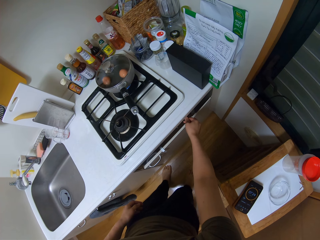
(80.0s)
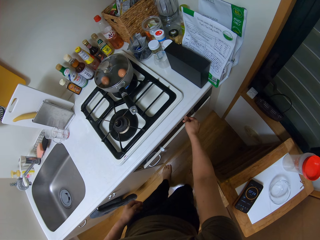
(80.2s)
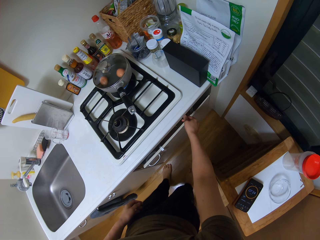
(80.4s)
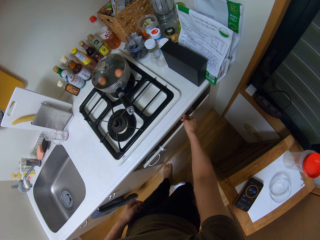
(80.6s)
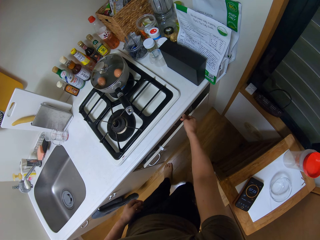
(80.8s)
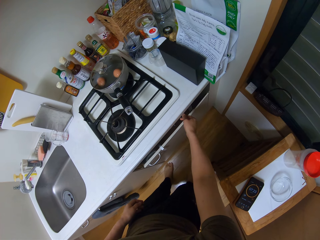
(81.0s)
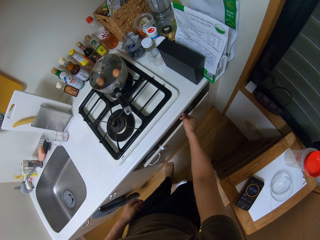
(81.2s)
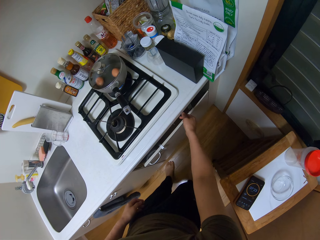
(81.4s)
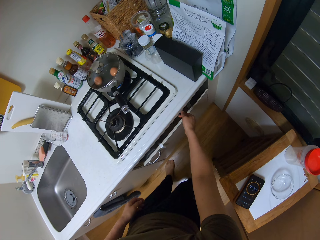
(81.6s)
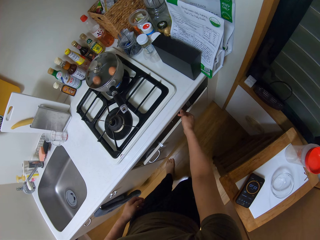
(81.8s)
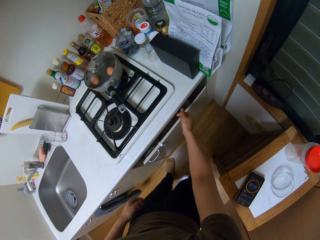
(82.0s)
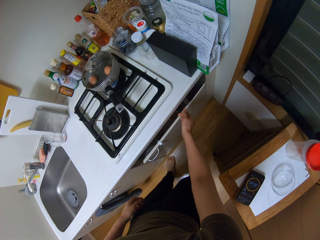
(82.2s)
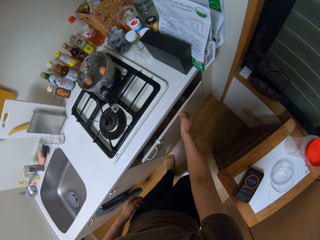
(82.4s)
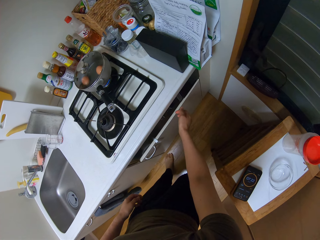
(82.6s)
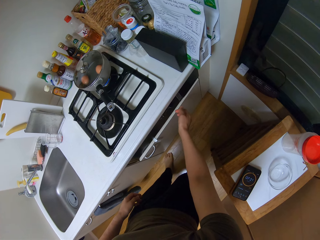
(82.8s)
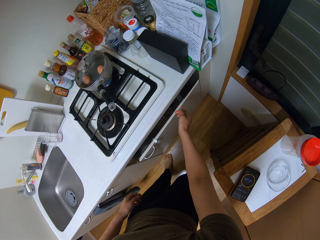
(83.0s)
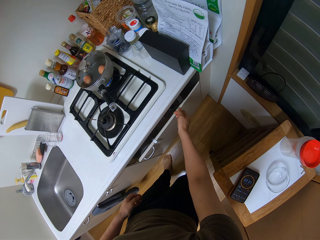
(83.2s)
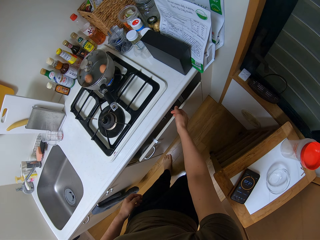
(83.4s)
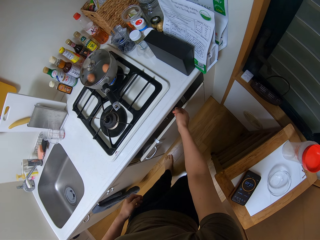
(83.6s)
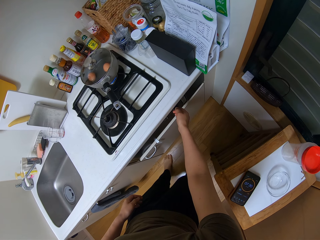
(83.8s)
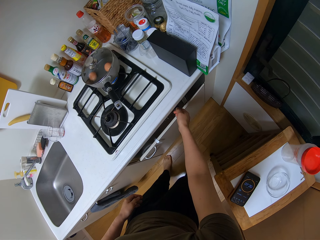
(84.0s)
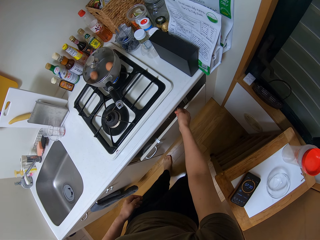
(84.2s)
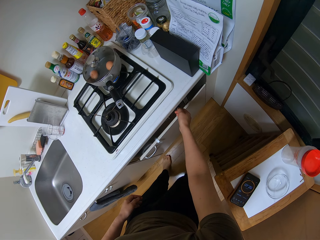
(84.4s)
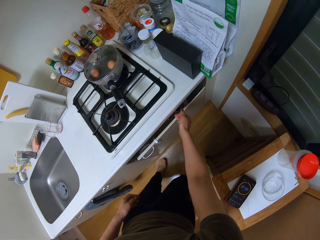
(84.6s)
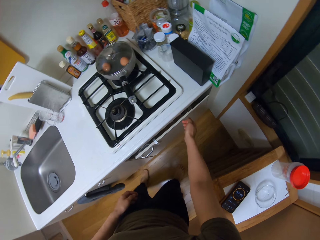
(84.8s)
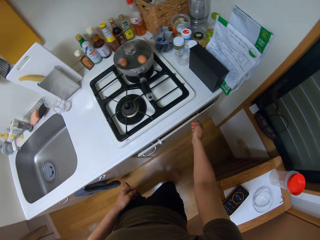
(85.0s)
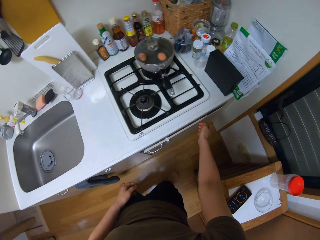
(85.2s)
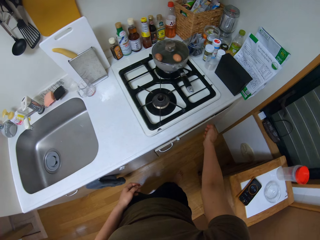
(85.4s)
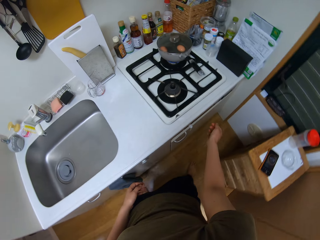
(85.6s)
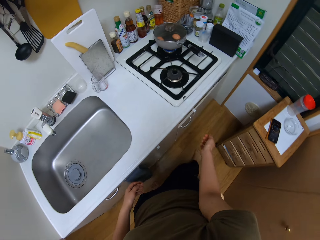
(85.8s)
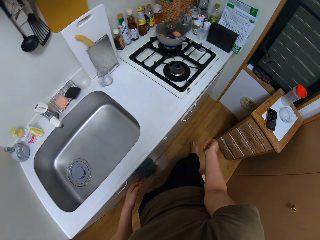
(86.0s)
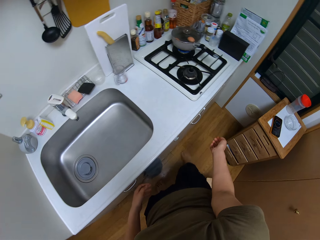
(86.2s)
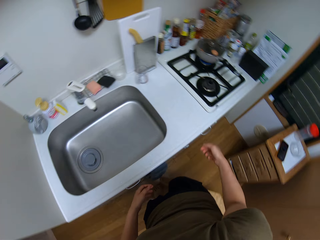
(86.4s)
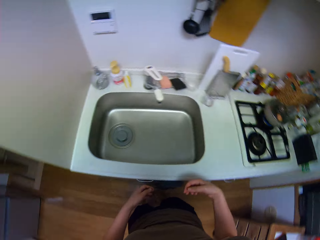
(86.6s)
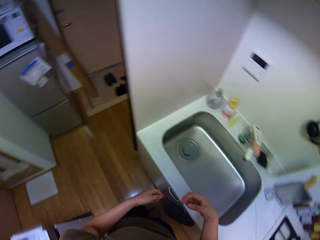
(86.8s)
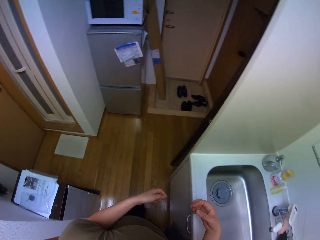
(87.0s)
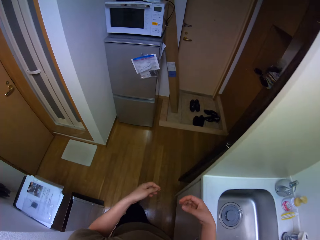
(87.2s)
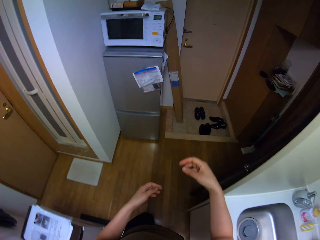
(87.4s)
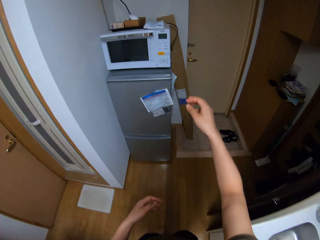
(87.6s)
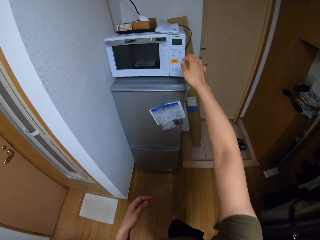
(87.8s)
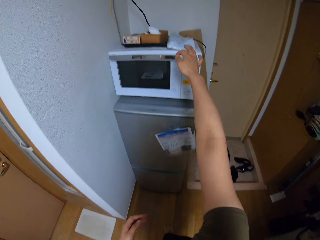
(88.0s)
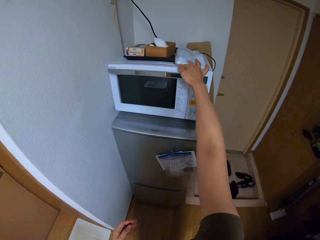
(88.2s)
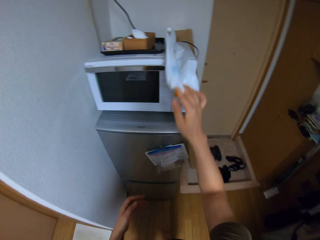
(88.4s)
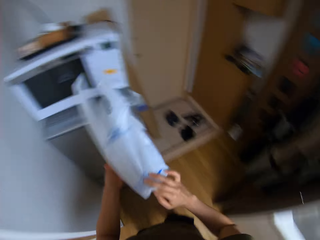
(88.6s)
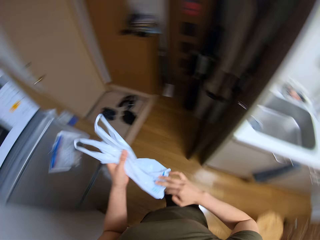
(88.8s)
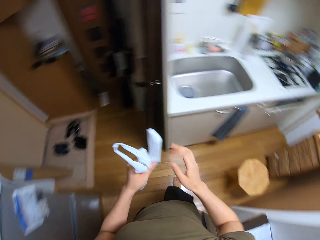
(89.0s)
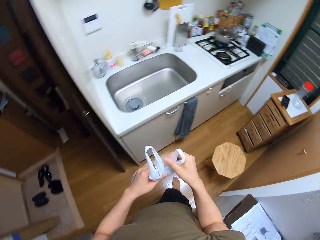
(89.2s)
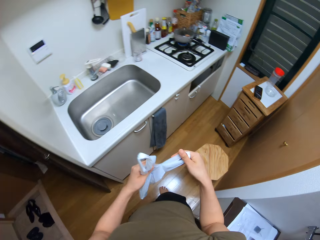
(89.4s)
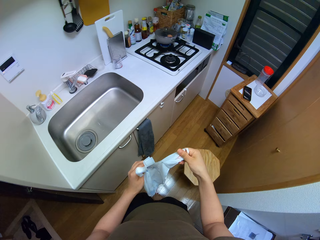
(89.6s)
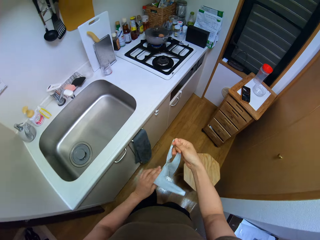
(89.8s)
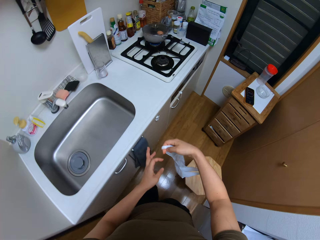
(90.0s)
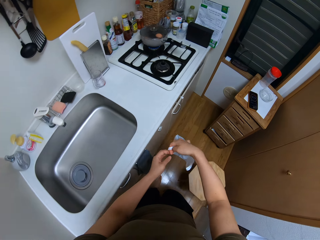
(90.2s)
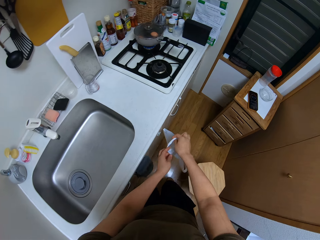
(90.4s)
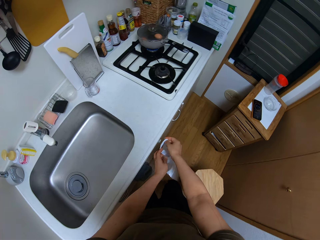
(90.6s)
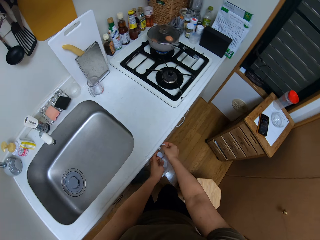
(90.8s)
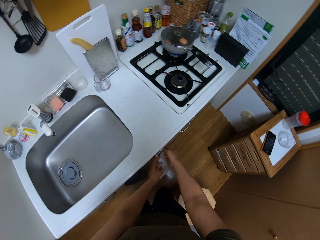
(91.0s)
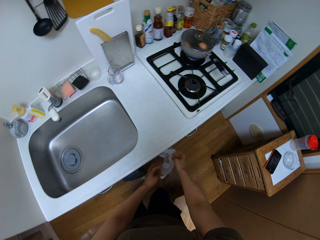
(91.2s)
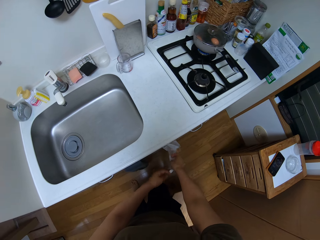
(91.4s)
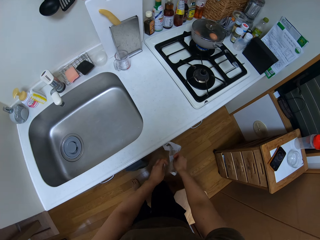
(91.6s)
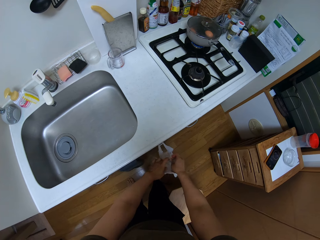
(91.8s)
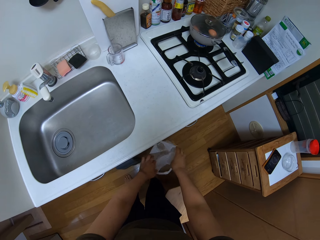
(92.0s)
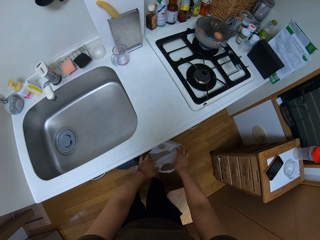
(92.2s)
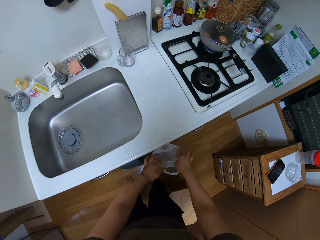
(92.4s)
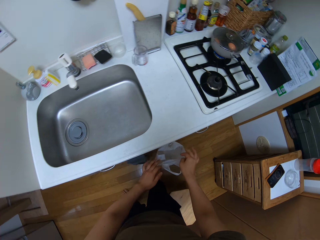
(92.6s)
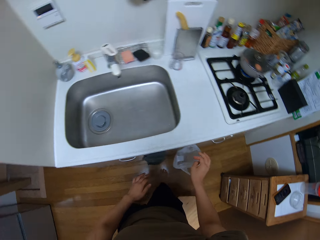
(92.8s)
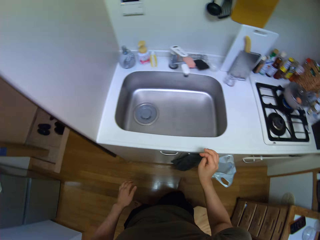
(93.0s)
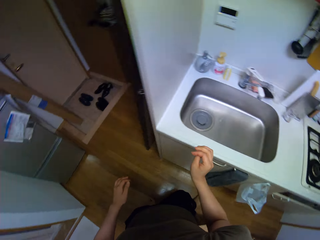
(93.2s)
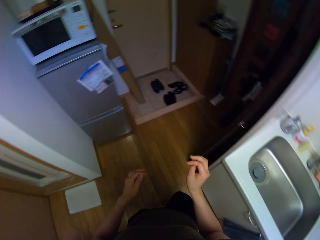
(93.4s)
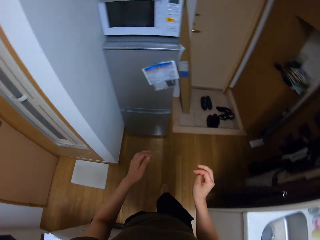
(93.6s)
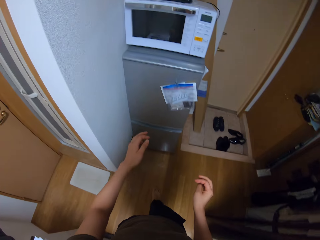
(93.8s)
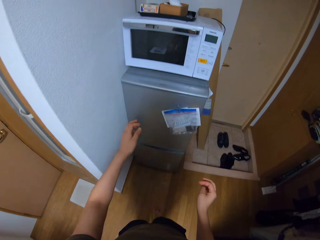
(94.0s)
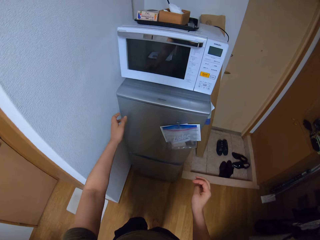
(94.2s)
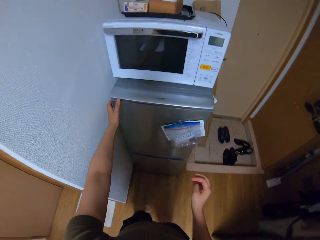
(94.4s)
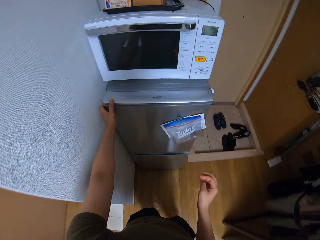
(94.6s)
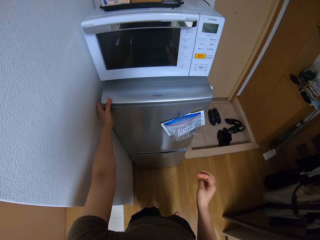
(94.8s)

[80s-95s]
The camera wearer walks. He drops his hand. He picks up a paper bag on top of the microwave. He walks. He holds the paper bag. He hangs the paper bag on a cabinet. He opens the paper bag. He walks.

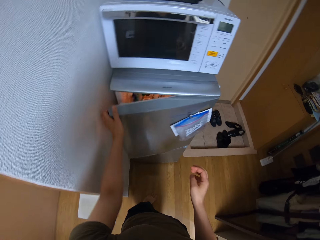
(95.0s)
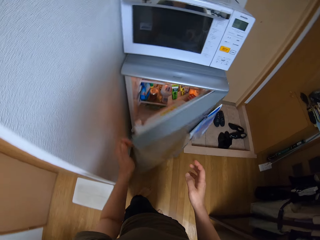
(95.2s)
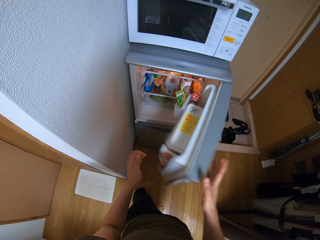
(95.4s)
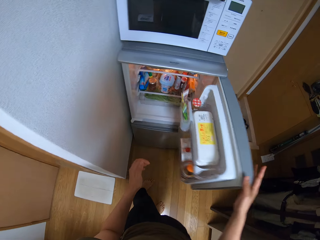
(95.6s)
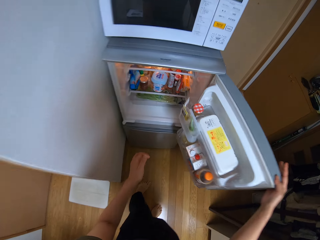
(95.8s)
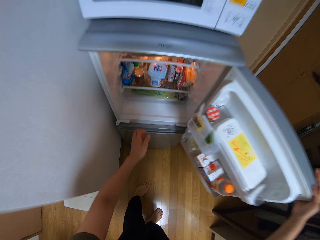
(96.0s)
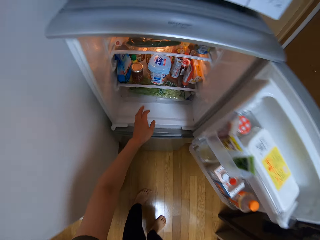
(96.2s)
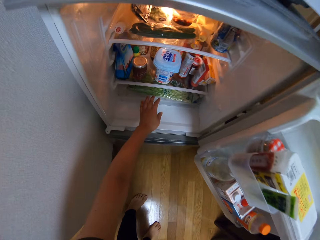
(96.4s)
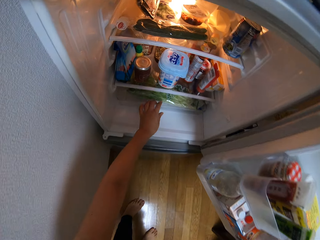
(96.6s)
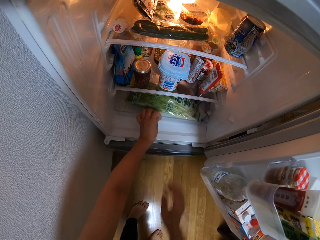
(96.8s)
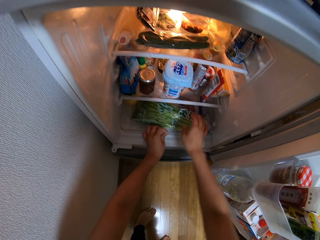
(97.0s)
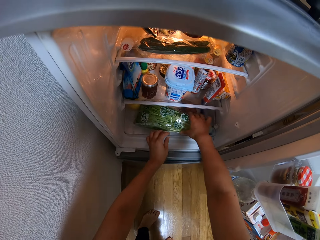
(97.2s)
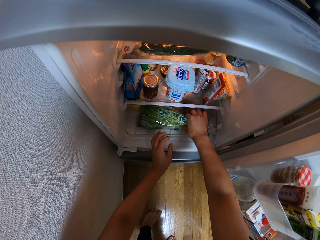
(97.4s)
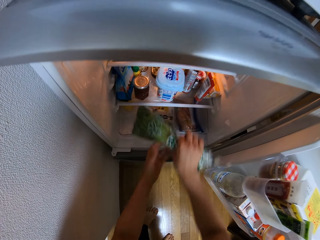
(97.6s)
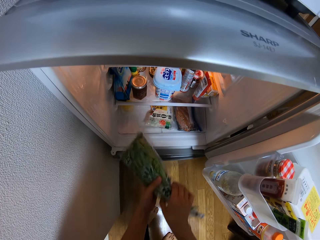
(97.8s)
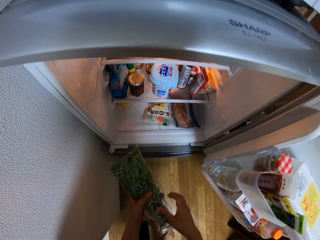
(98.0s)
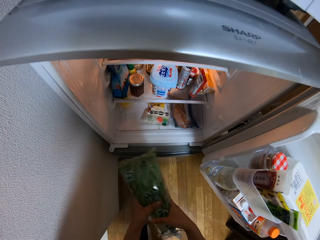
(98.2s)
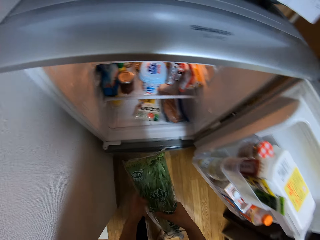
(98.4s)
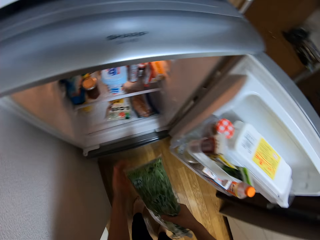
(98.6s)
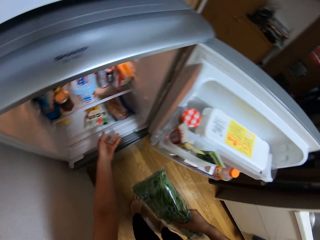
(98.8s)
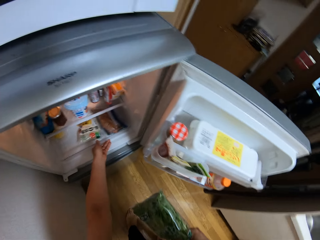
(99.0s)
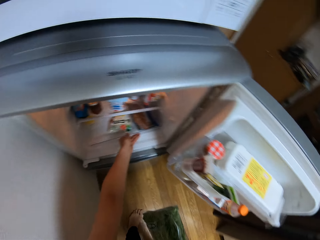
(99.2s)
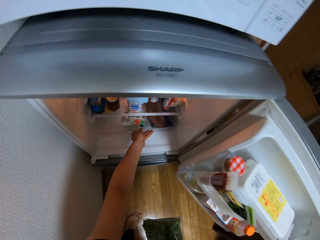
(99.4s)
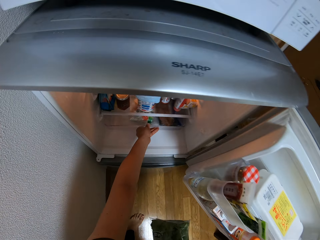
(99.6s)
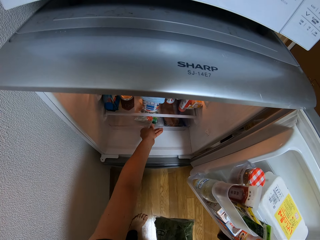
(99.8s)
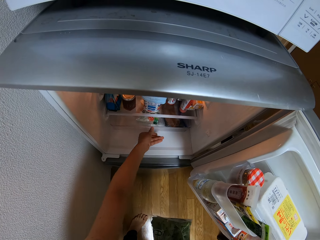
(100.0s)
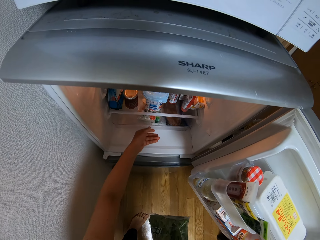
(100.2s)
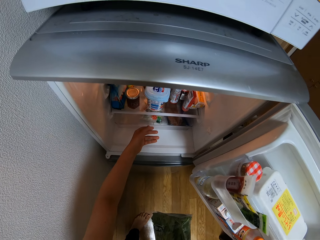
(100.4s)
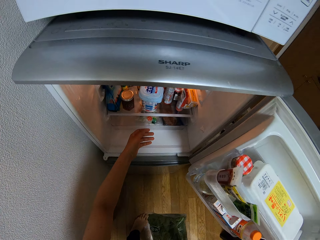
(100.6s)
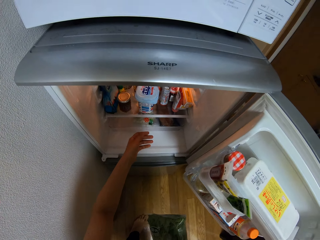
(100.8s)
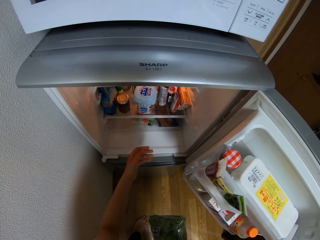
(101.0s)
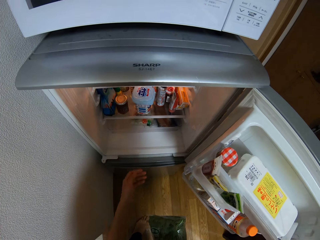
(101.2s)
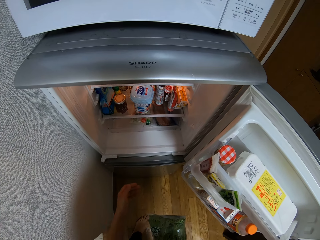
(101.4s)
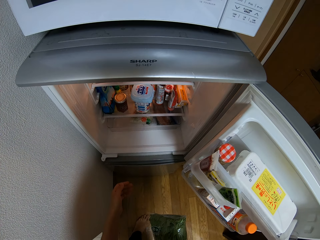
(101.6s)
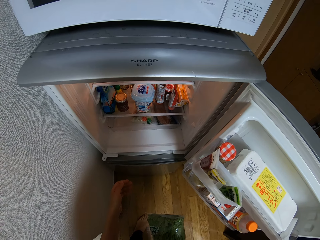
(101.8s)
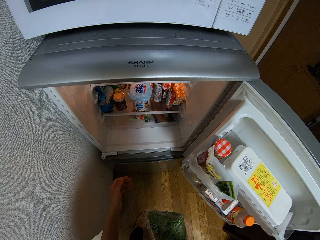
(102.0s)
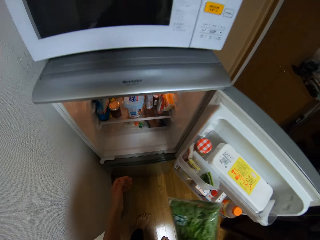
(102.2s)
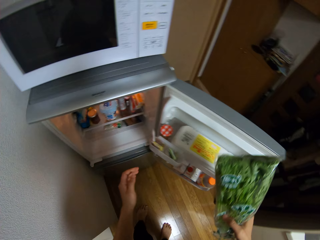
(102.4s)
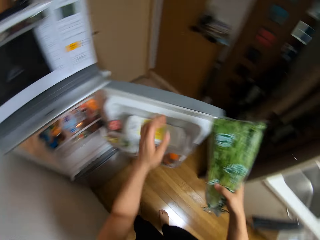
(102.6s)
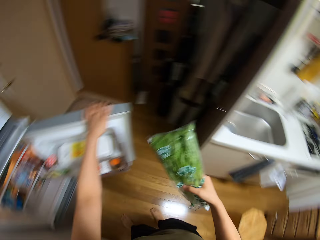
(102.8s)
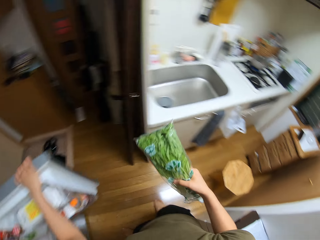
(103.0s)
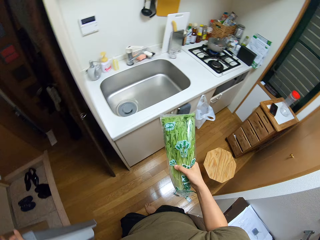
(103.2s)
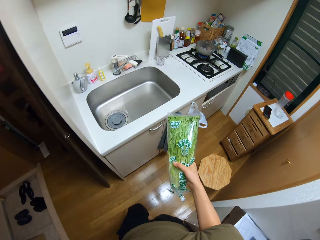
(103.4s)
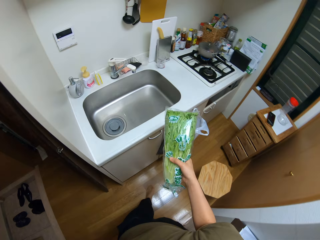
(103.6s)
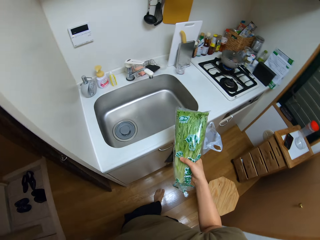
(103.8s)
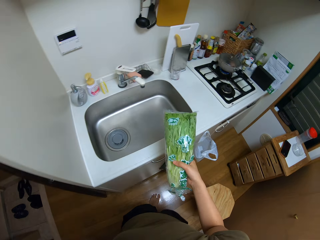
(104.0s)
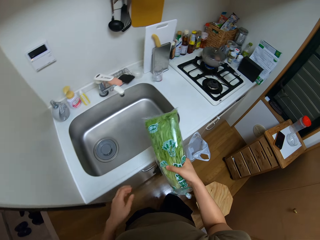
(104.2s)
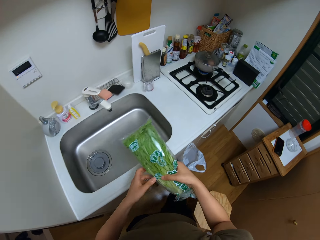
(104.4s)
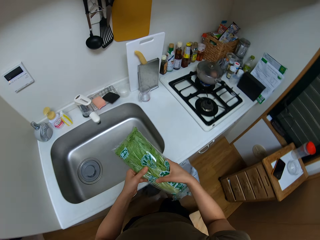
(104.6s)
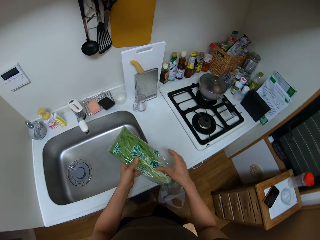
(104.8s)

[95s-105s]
The camera wearer opens the fridge. They pull a fridge shelf. They pick up a packet of vegetables from the refrigerator. They push the fridge shelf. They hold the packet. They close the fridge and walk.
